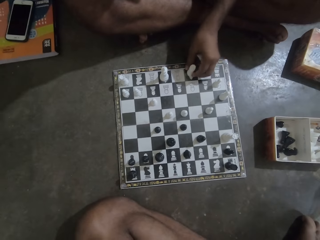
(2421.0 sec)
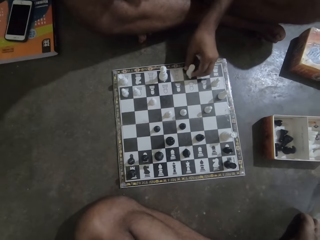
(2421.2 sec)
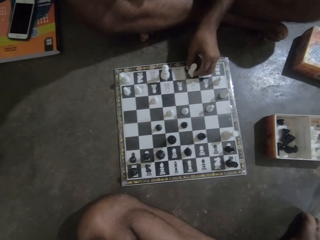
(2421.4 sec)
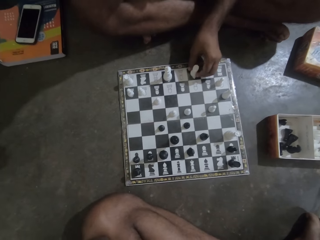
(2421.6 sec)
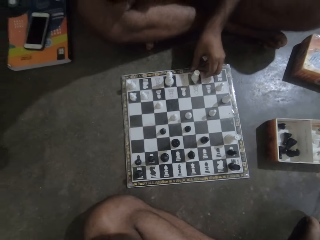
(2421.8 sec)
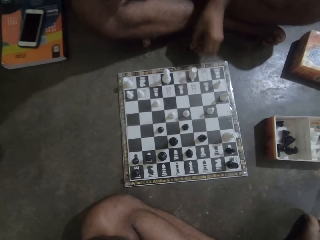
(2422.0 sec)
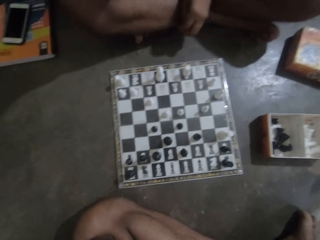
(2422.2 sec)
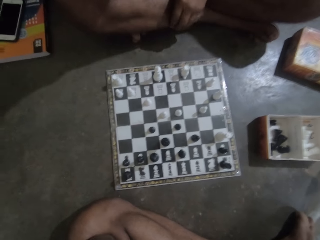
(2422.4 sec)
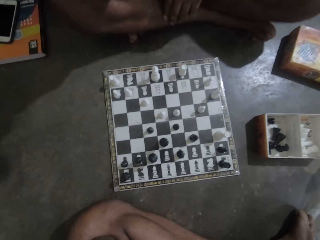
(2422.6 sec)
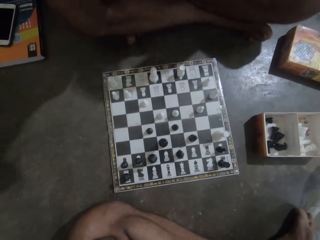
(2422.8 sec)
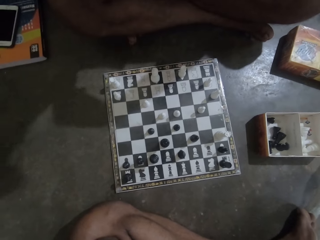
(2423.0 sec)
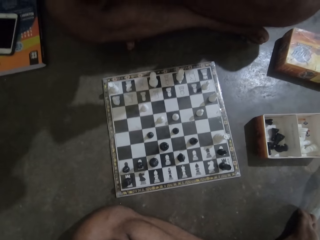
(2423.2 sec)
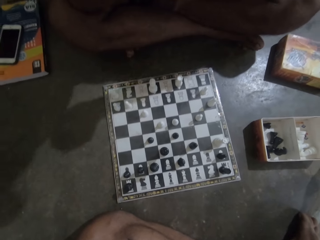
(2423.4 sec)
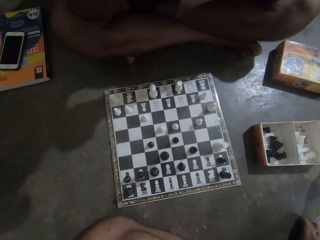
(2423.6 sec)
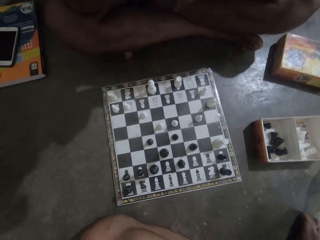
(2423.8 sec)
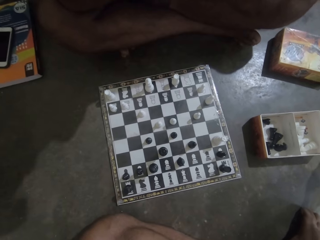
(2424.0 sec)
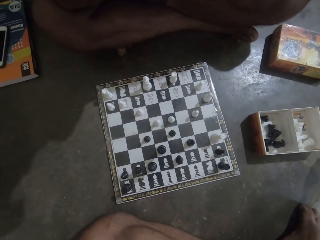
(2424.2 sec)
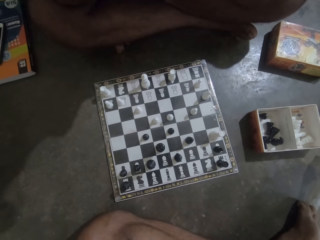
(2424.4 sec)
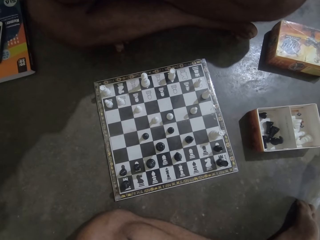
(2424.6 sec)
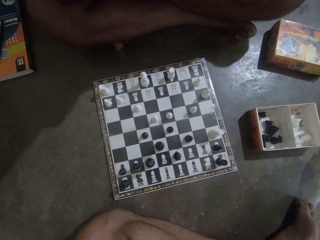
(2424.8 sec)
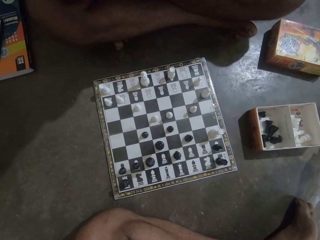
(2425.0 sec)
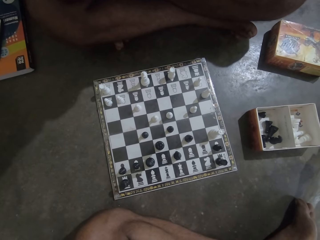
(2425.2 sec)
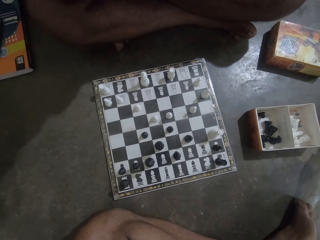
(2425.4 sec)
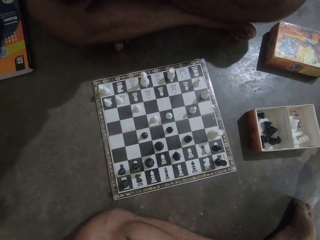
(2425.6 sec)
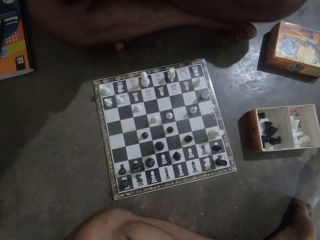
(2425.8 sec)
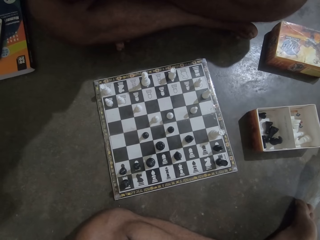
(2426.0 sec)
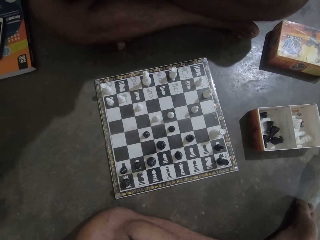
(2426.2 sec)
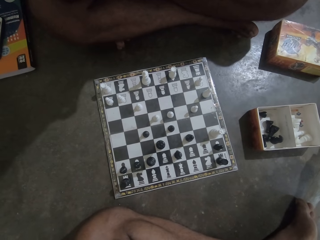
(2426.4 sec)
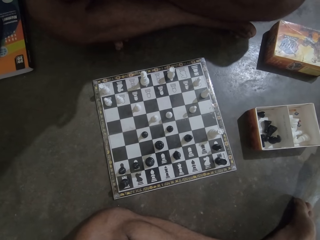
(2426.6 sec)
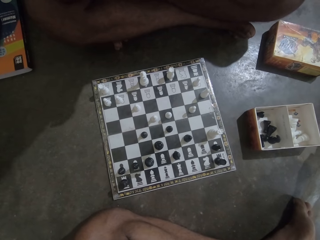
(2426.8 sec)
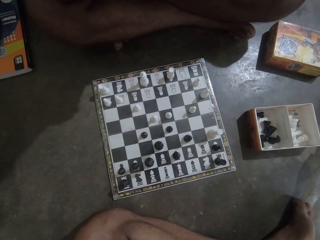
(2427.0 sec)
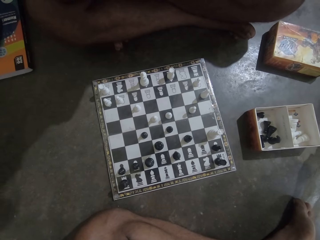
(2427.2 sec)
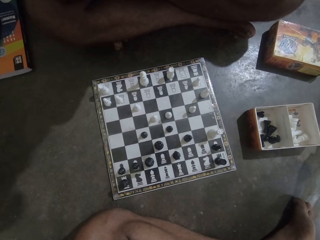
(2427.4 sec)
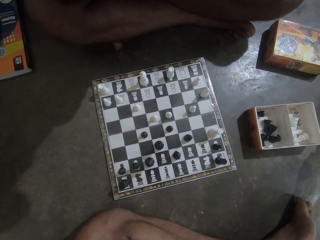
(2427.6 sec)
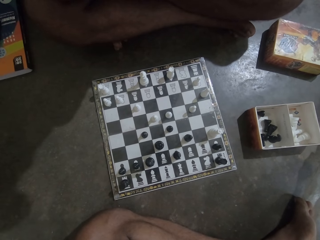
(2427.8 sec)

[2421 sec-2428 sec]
A man moves a white chess piece on the chess board. The camera wearer stares at the chess.

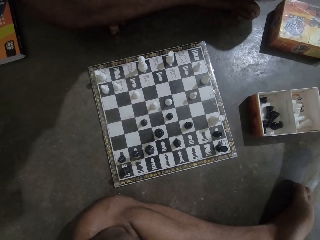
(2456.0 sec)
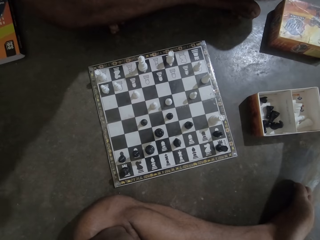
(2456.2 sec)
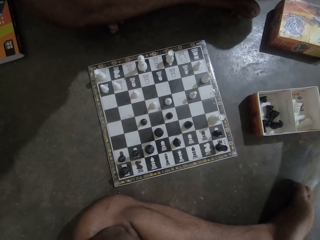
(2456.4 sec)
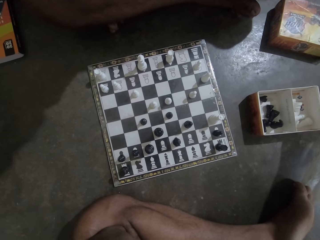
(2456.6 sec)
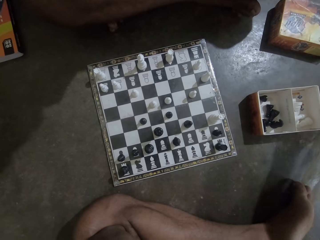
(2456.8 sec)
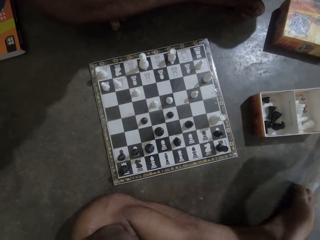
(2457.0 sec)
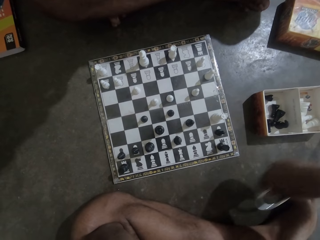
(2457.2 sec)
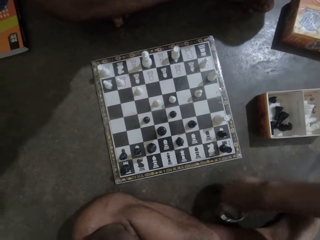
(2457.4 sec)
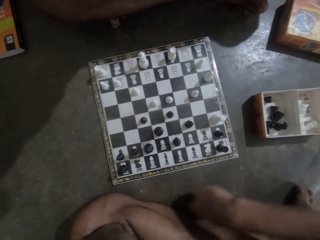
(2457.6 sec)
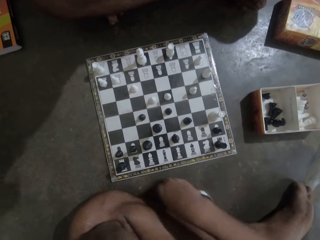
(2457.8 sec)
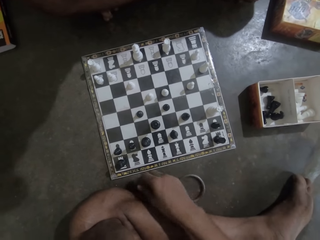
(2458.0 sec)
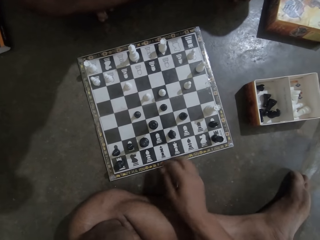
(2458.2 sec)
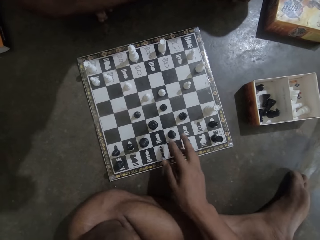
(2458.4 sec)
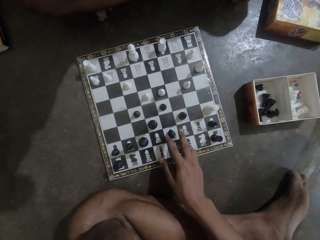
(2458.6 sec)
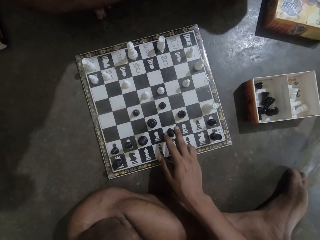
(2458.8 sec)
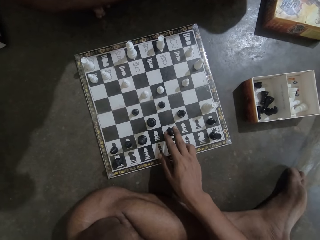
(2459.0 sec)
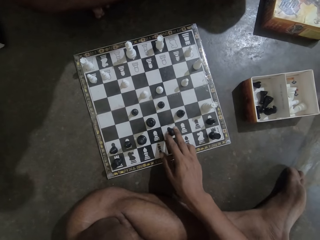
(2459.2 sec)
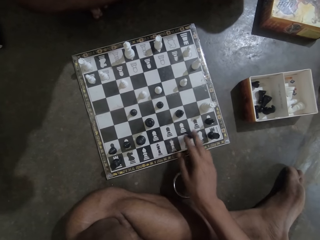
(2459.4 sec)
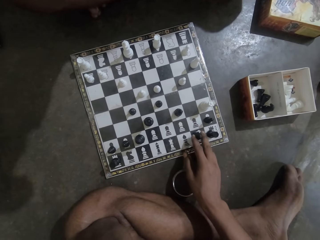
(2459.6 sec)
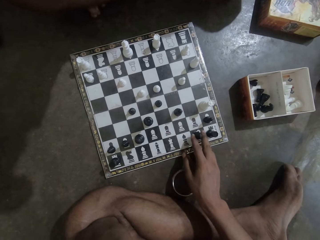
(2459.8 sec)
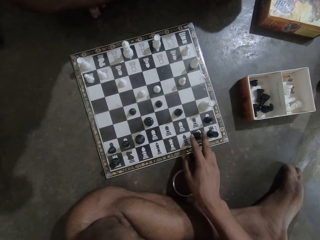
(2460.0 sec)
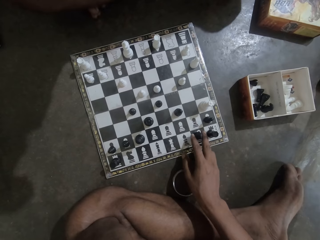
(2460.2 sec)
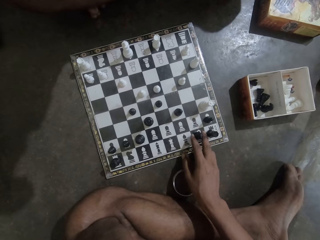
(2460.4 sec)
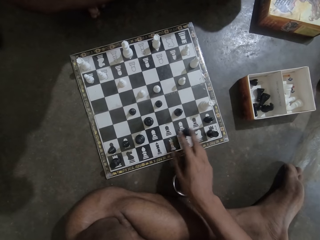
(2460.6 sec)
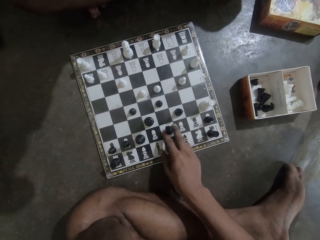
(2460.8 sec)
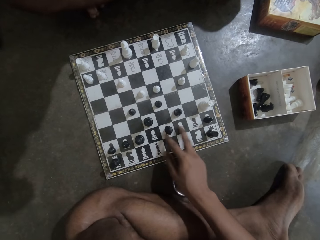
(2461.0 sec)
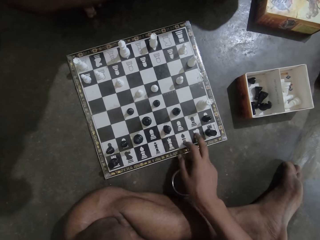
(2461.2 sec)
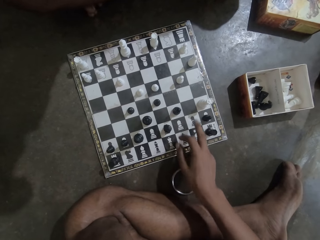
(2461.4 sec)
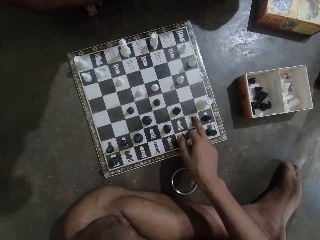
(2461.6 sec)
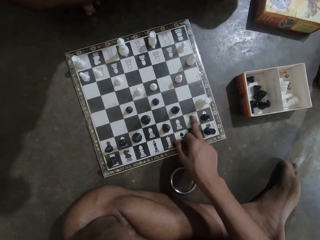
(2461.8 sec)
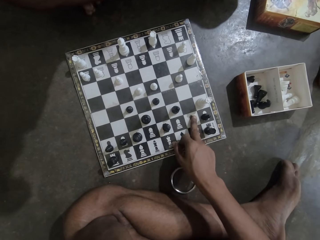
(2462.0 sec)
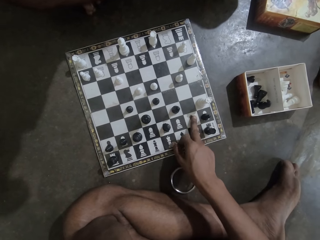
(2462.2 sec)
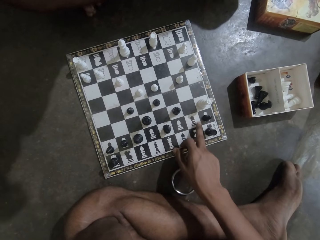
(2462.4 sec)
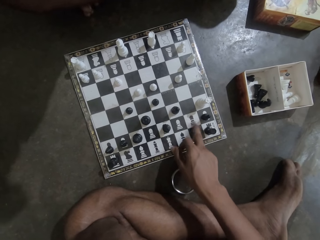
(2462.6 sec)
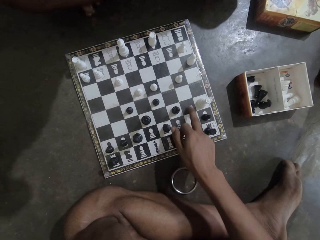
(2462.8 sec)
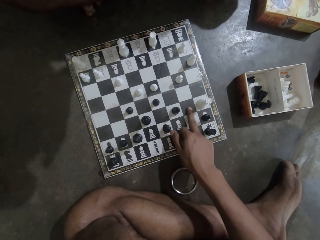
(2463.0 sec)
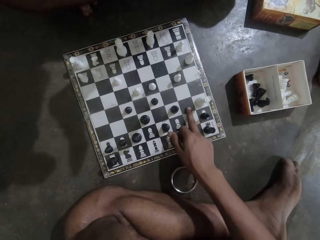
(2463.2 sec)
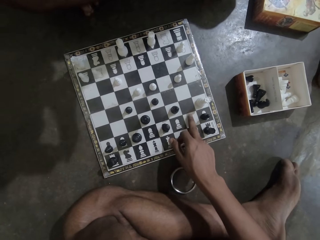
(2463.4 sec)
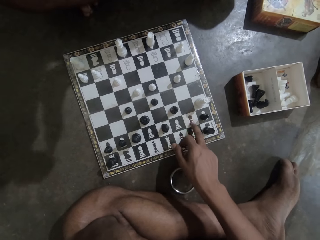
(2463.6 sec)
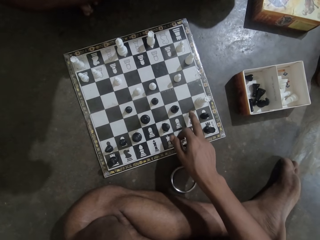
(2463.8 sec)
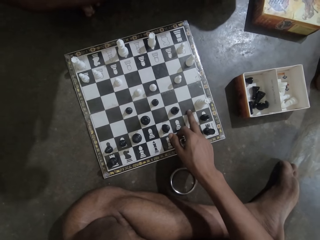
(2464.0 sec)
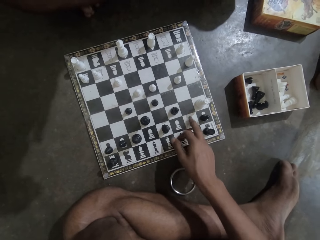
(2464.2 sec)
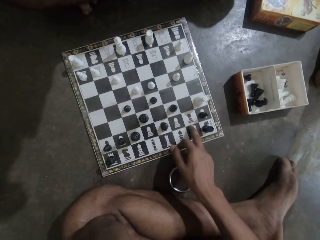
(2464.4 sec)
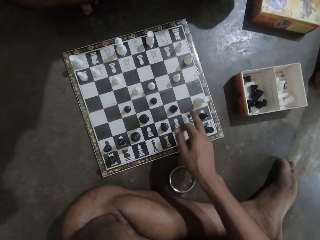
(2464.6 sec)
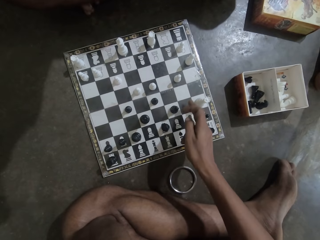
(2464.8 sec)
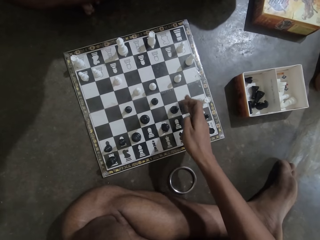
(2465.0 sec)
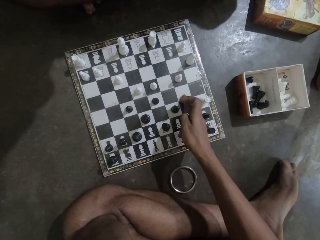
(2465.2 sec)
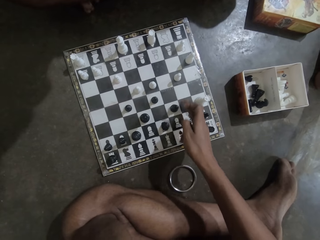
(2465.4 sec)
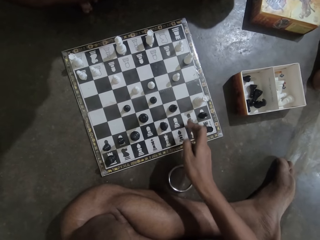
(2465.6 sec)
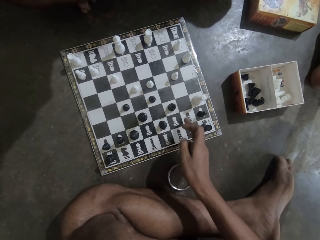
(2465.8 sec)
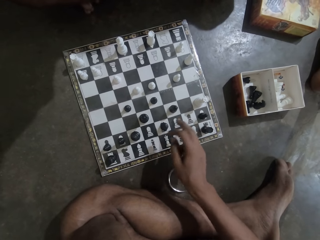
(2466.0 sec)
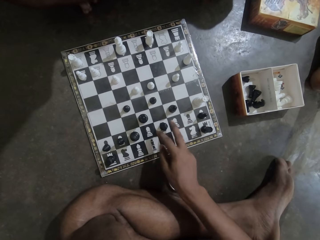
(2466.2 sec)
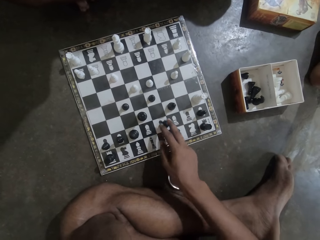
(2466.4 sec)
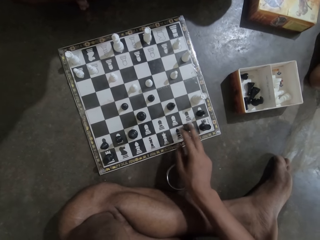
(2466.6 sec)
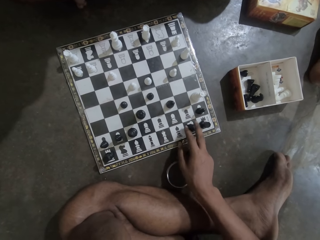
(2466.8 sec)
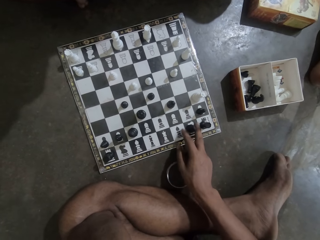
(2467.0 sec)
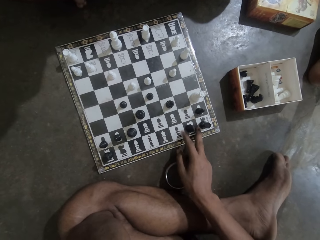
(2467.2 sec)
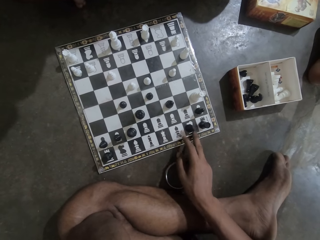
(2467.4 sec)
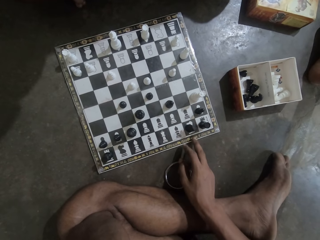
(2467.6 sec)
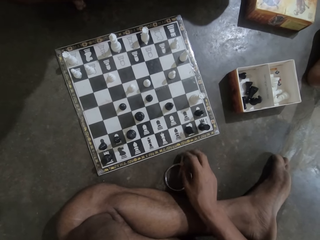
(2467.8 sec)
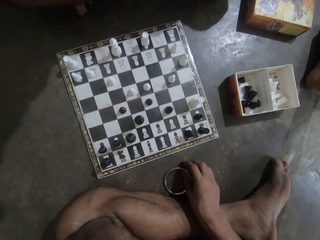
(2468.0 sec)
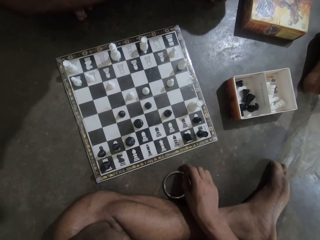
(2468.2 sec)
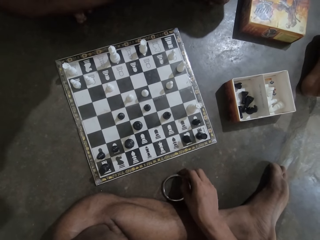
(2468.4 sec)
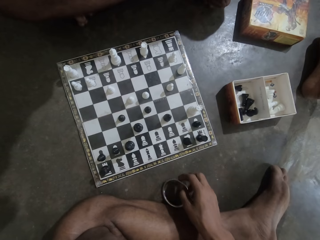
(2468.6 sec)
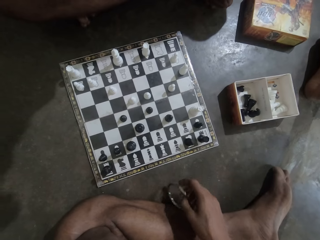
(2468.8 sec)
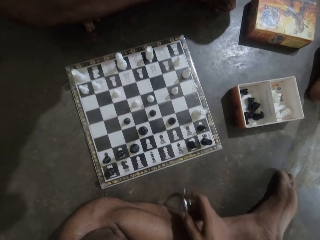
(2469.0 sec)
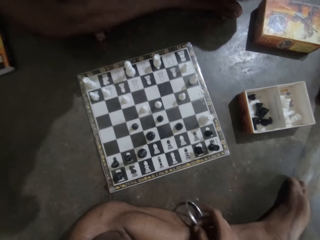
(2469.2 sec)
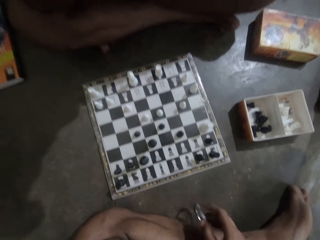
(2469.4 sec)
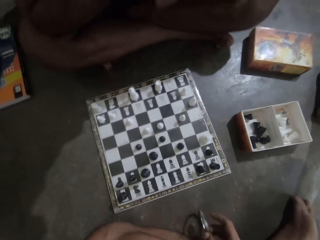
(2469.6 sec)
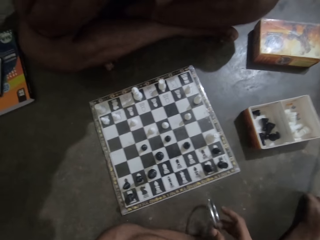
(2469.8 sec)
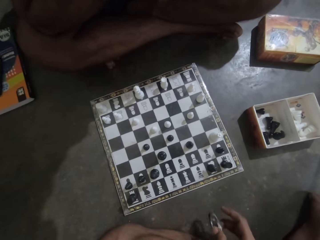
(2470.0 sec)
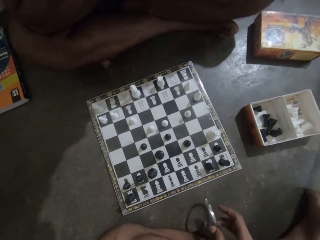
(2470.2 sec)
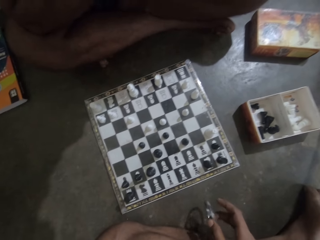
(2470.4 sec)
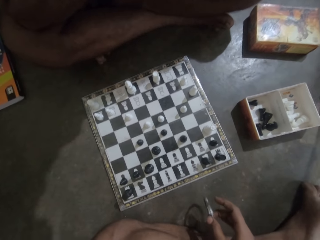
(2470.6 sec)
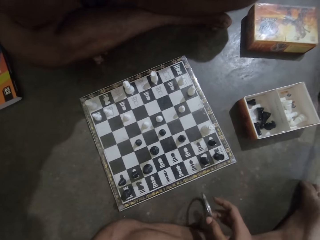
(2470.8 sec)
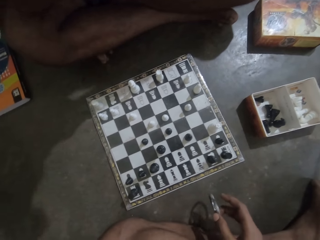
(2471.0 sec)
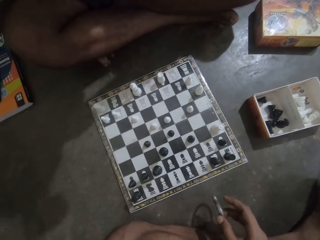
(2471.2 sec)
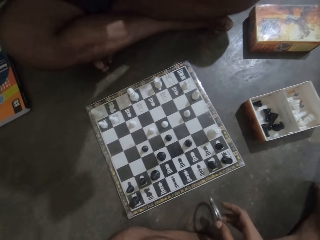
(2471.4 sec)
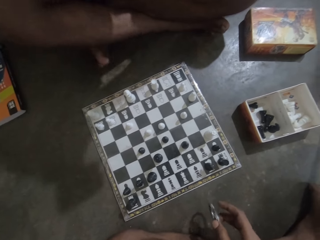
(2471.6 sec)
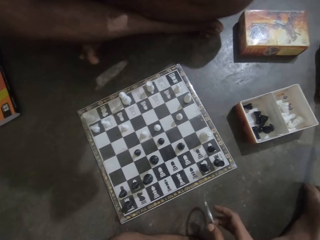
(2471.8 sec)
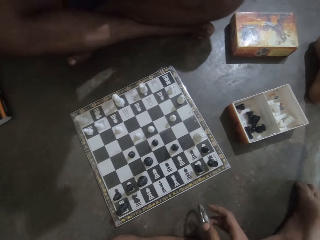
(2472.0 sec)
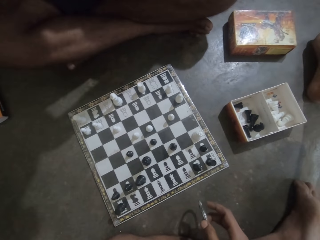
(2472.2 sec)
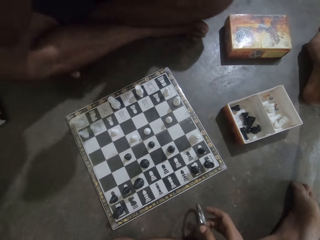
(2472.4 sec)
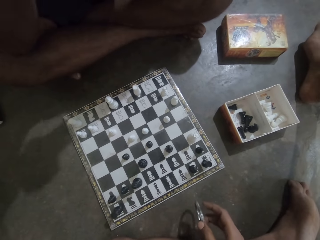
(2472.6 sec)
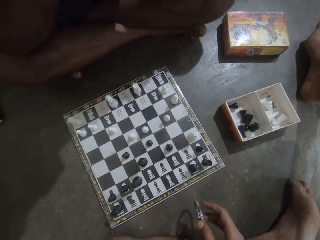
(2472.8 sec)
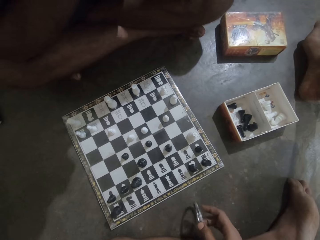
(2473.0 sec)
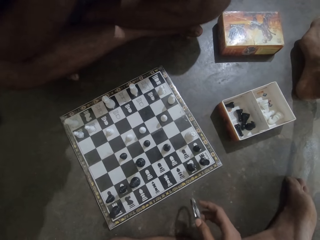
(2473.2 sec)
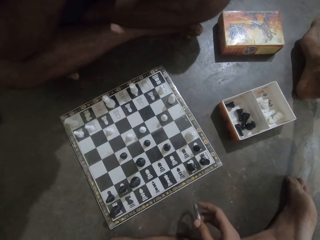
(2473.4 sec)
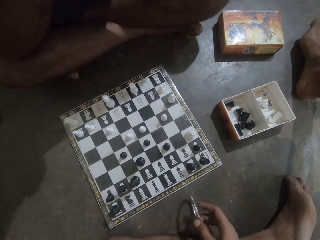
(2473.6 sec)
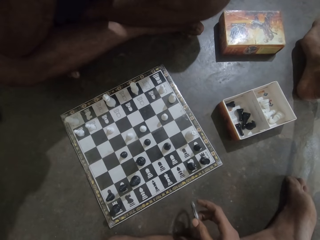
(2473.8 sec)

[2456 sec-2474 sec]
The camera wearer drops the bangle on the floor. They play the chess game. They move a black chess piece on the chess board. They touch the chess board. They point on the chess board. They move the black chess piece on the chess board. They pick the bangle from the floor. They roll the bangle. They play with the bangle.
